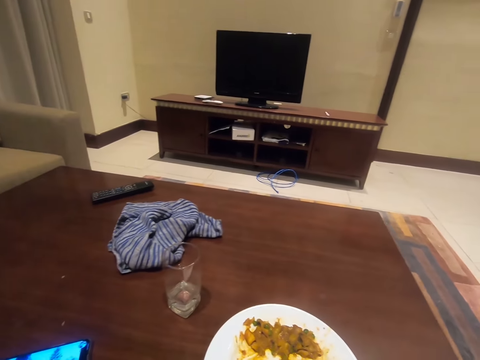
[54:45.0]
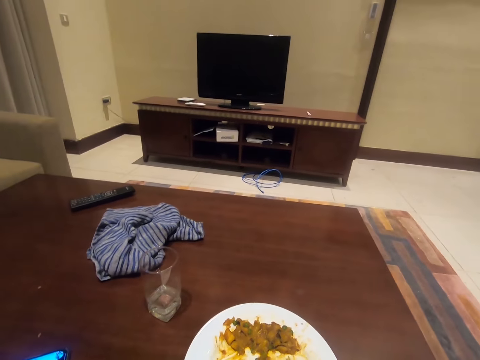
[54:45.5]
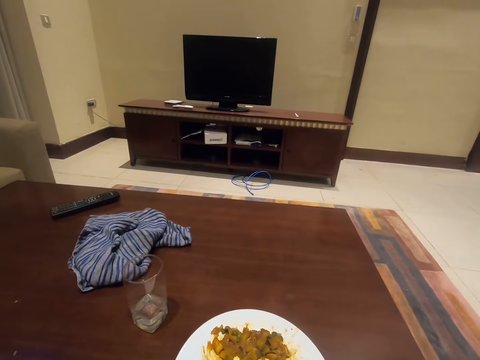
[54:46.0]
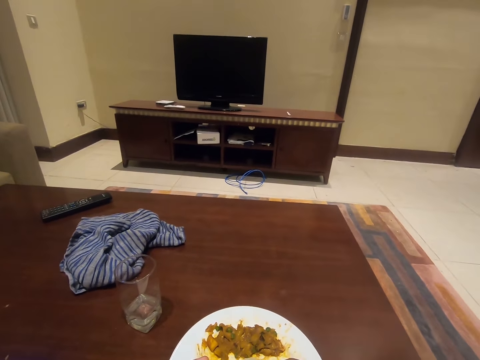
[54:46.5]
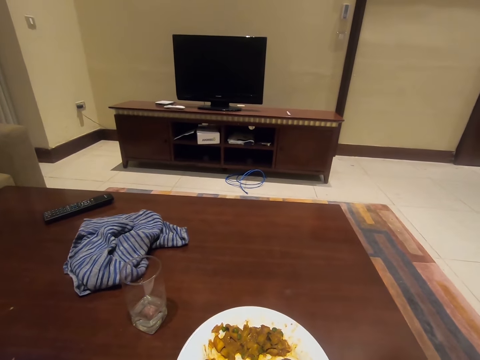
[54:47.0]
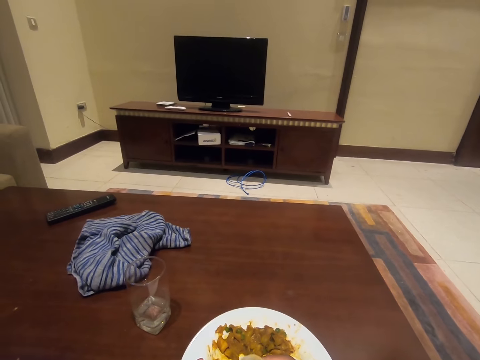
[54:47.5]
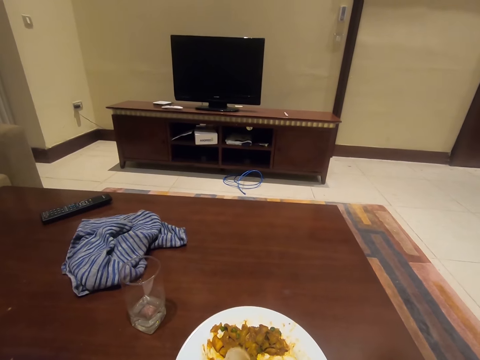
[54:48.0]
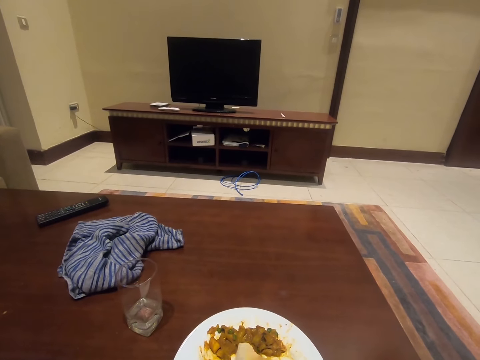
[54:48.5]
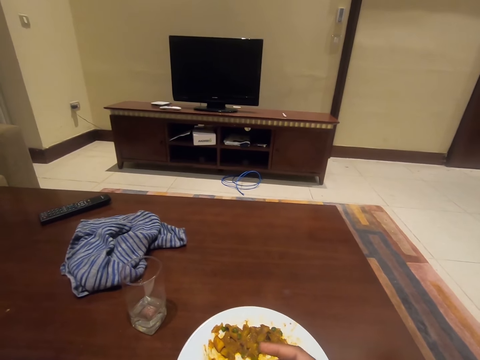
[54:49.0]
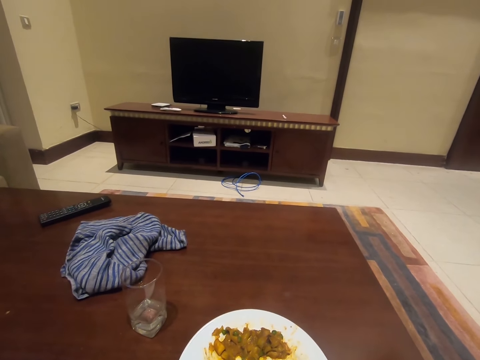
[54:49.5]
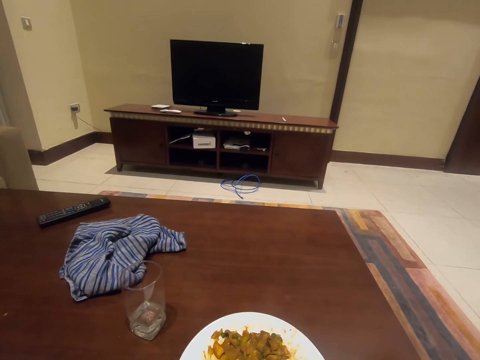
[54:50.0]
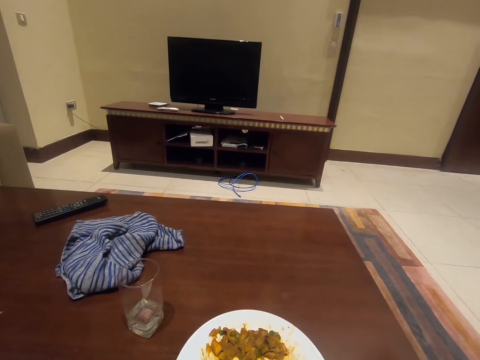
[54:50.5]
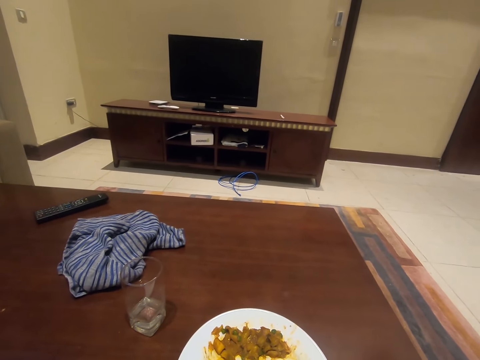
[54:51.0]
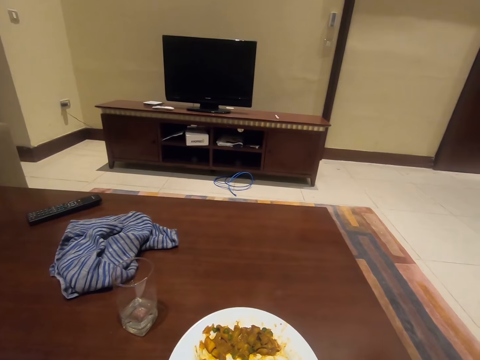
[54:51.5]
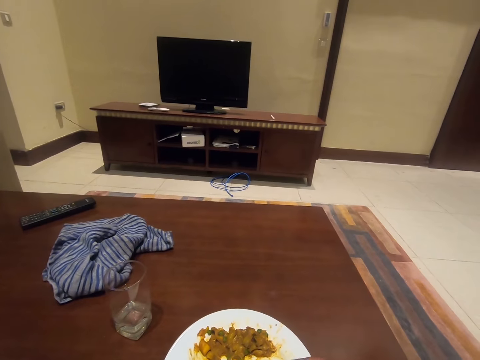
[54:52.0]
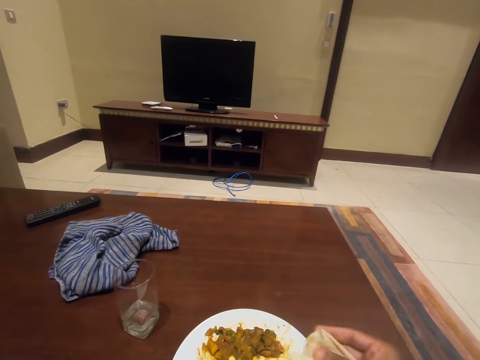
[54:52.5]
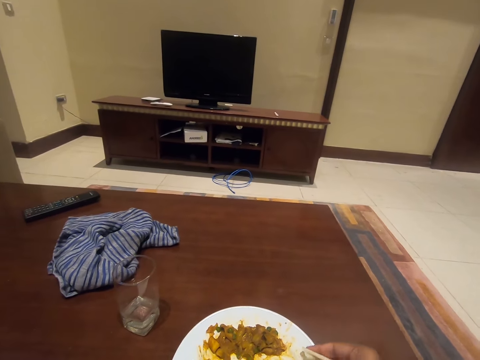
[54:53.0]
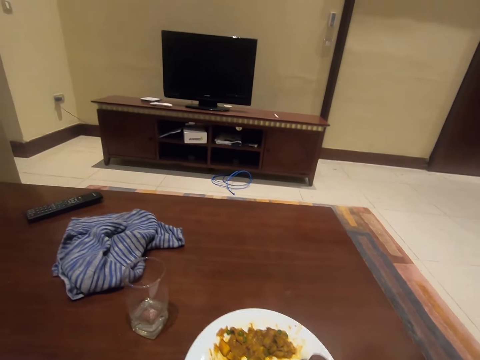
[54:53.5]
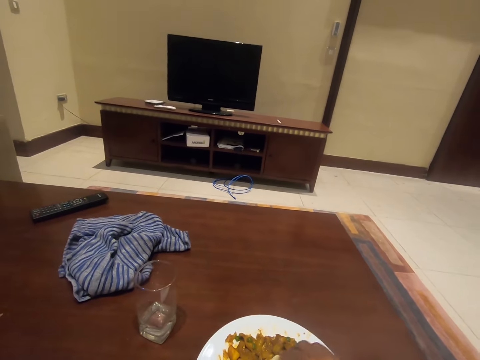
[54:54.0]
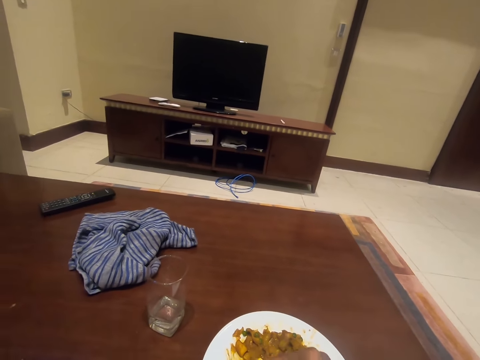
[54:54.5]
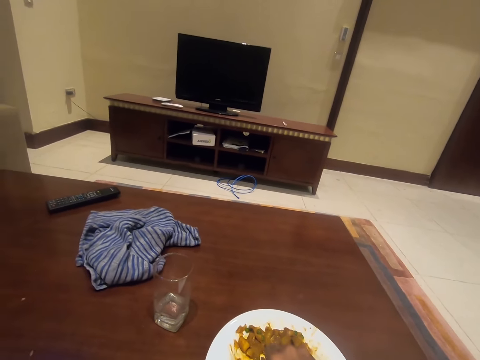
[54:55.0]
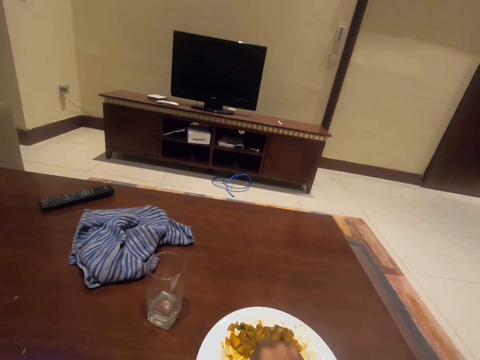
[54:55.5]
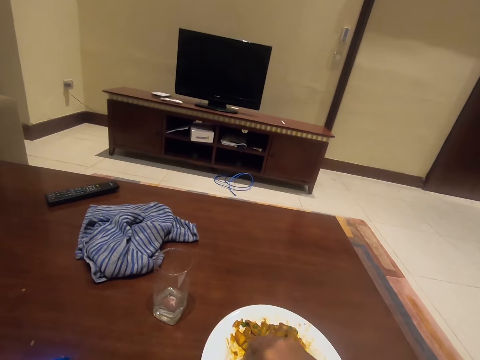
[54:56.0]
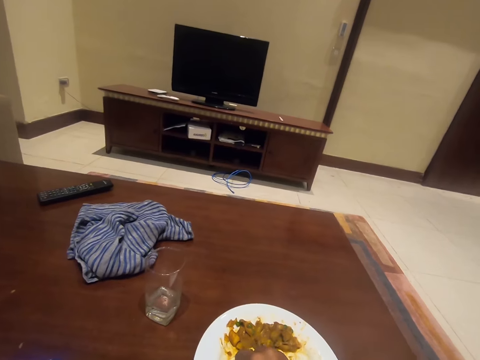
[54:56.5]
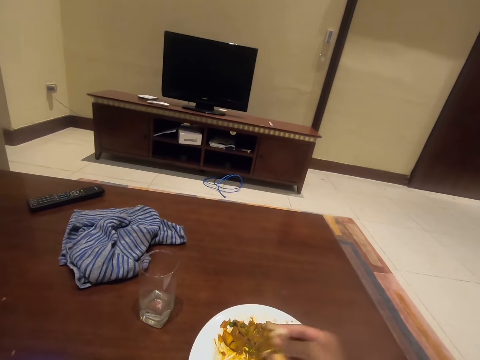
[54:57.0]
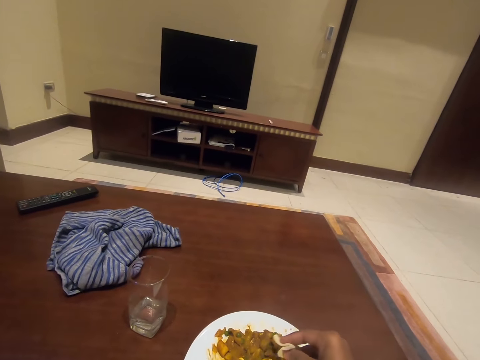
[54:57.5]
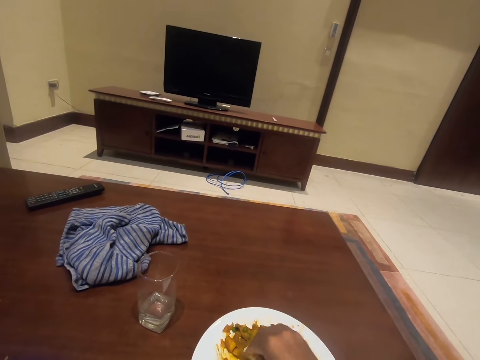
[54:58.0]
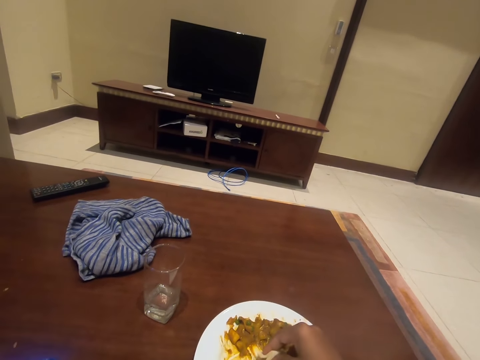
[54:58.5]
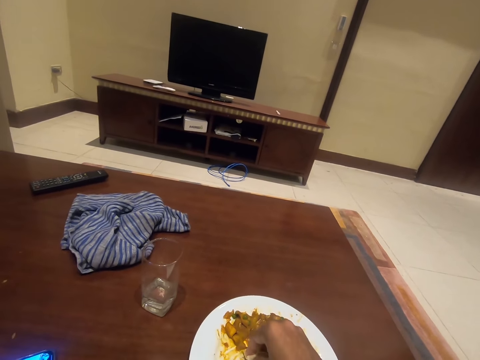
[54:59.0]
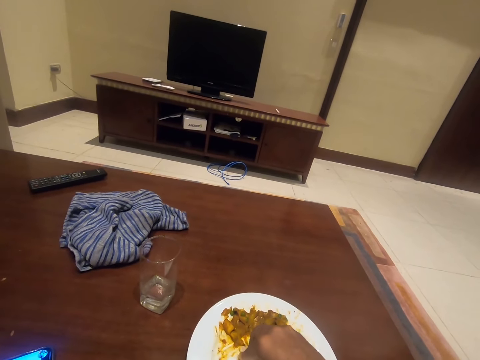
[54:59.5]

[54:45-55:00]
The camera wearer cuts a flat bread. They scoop vegetables with the flat bread in the plate.

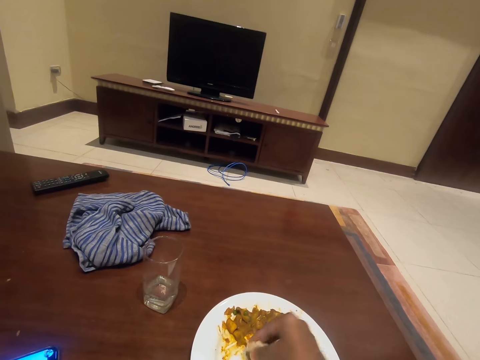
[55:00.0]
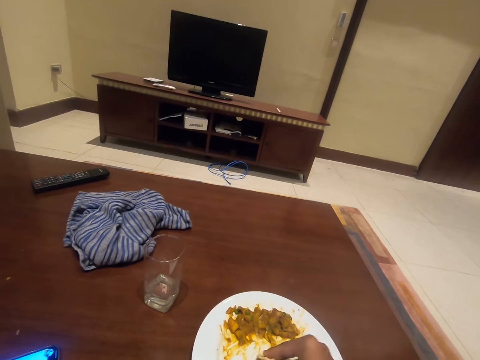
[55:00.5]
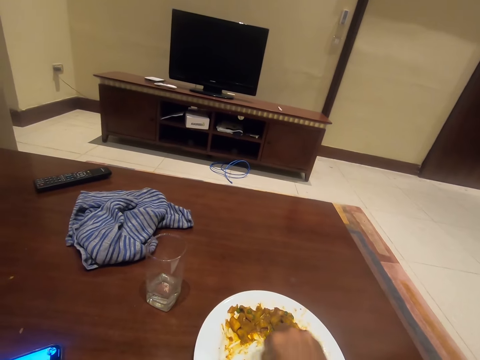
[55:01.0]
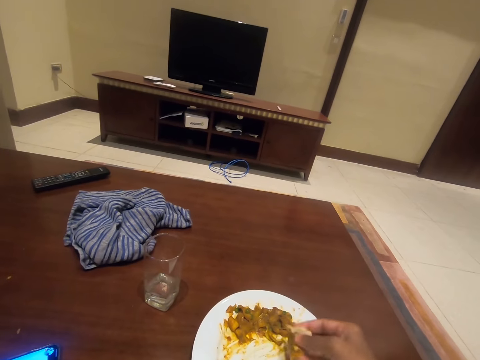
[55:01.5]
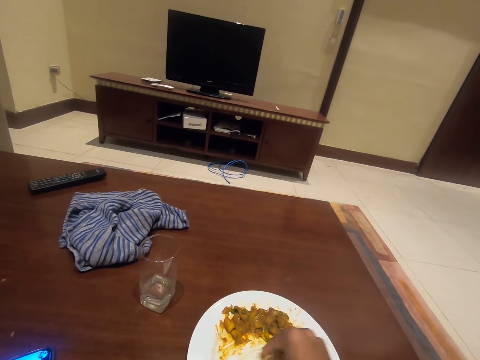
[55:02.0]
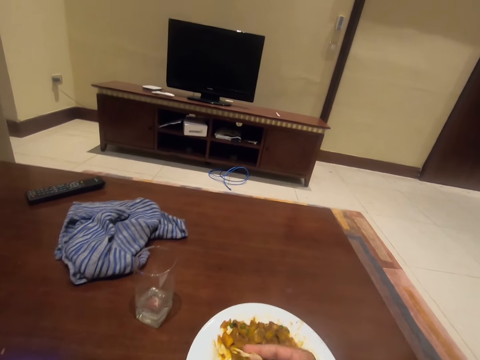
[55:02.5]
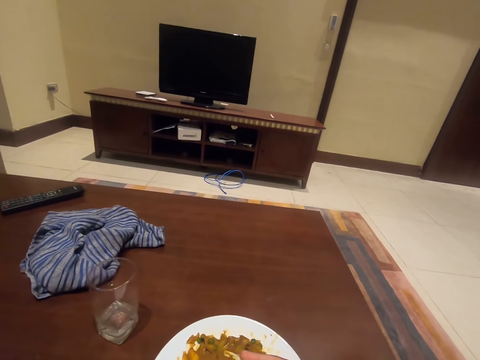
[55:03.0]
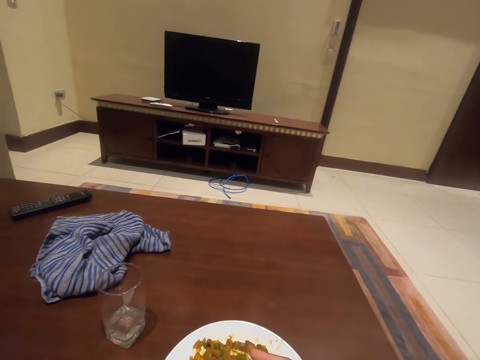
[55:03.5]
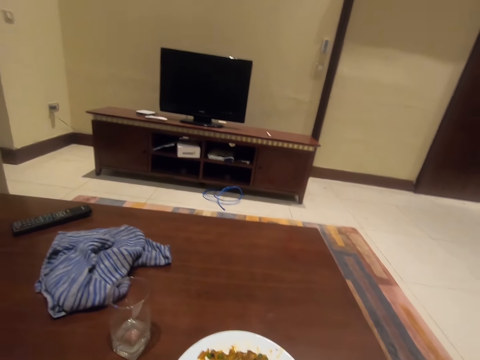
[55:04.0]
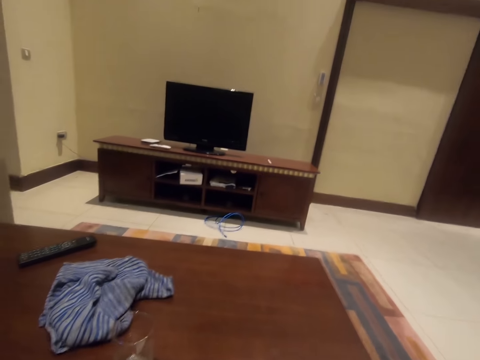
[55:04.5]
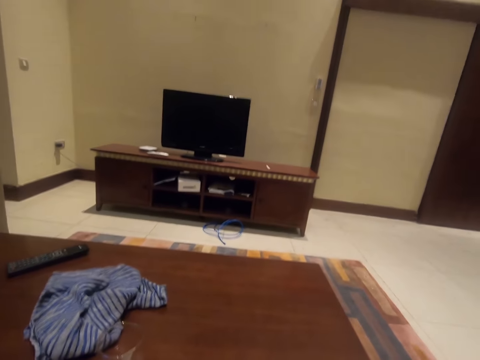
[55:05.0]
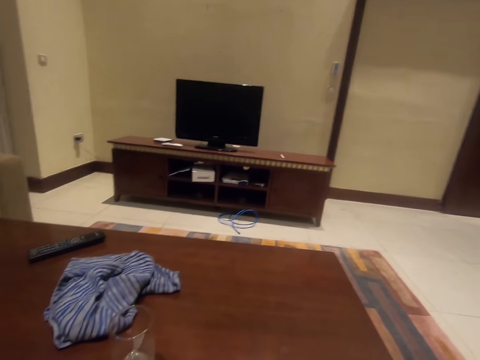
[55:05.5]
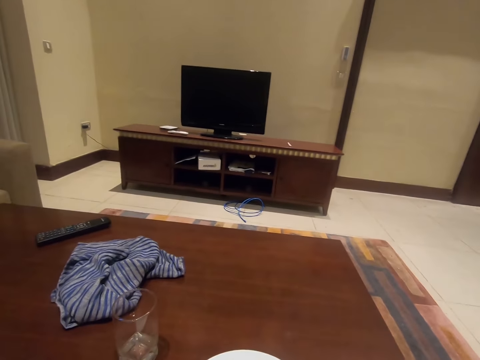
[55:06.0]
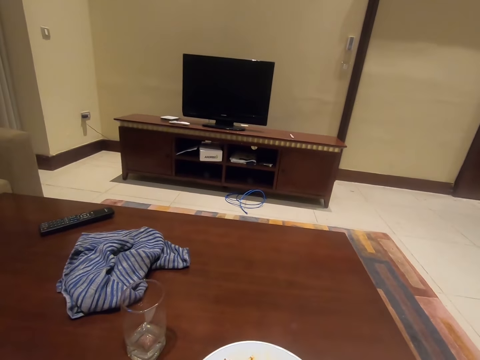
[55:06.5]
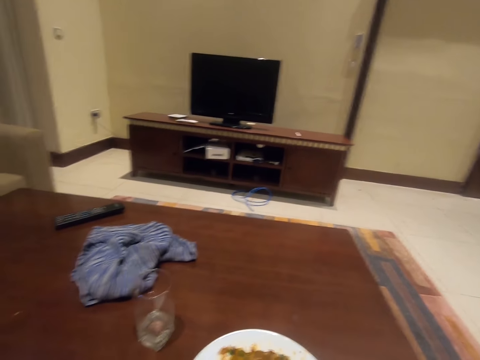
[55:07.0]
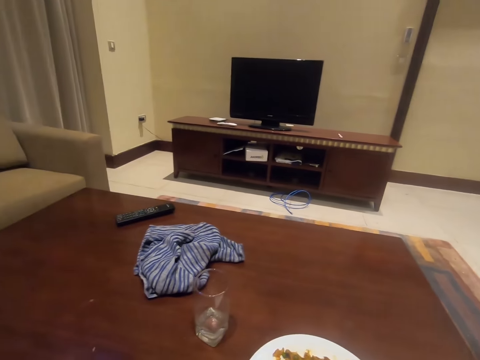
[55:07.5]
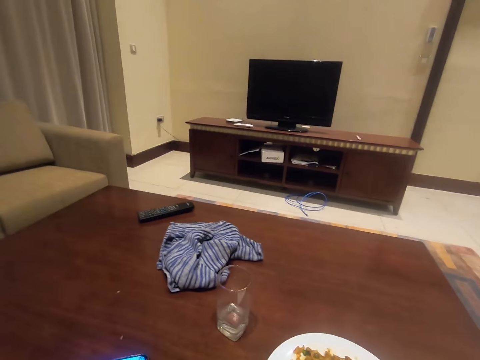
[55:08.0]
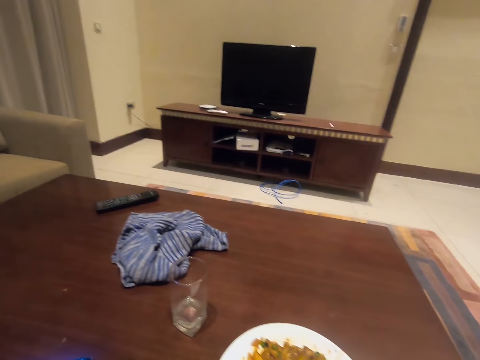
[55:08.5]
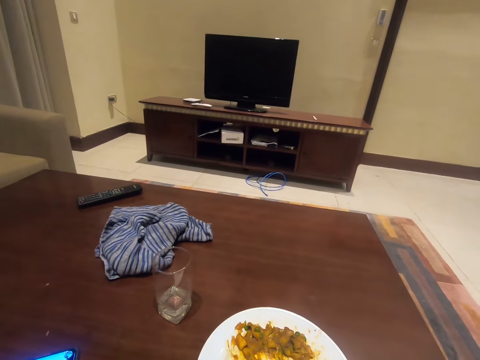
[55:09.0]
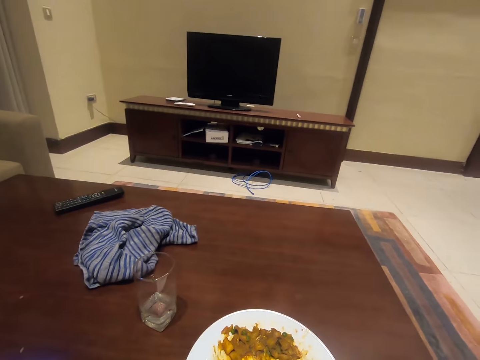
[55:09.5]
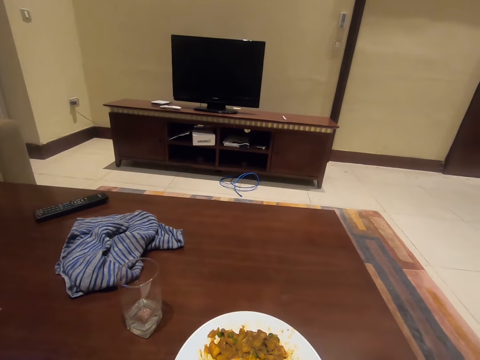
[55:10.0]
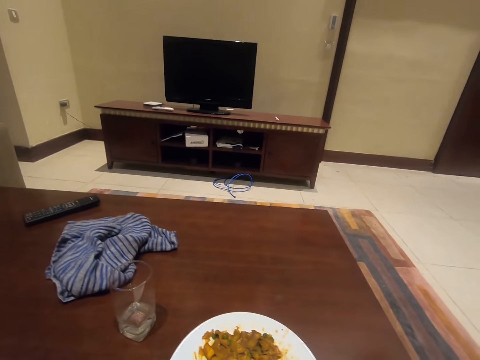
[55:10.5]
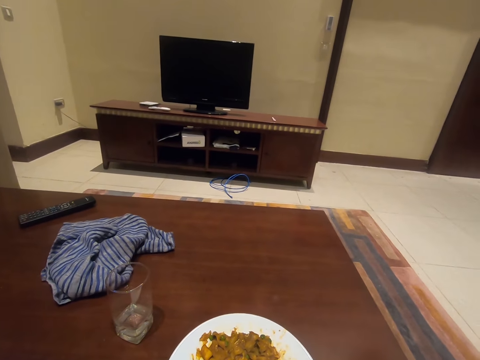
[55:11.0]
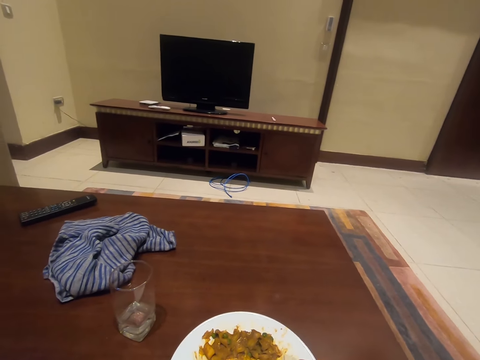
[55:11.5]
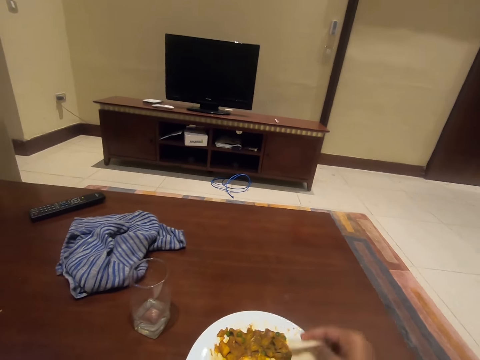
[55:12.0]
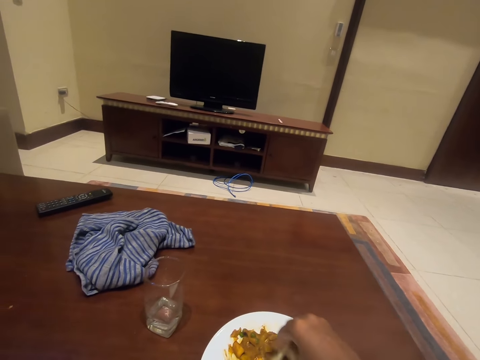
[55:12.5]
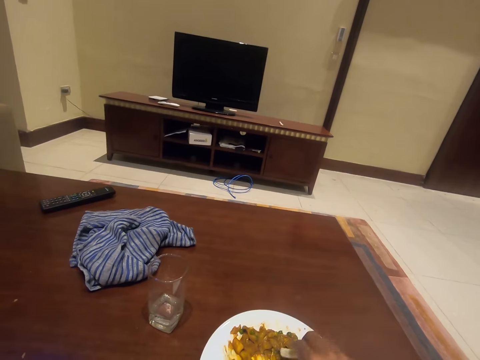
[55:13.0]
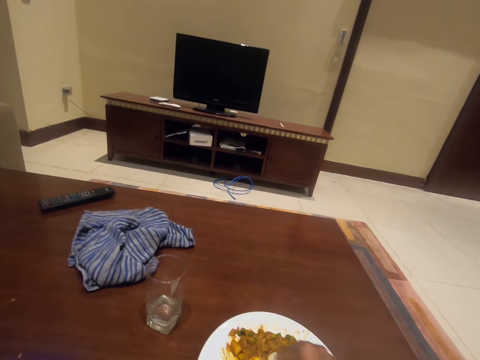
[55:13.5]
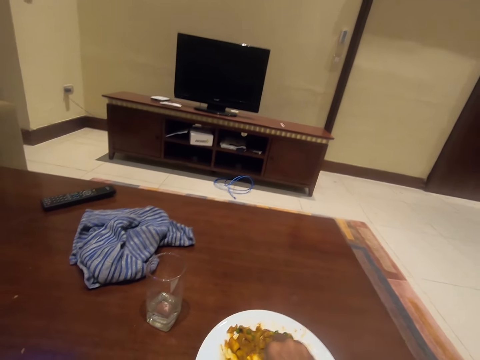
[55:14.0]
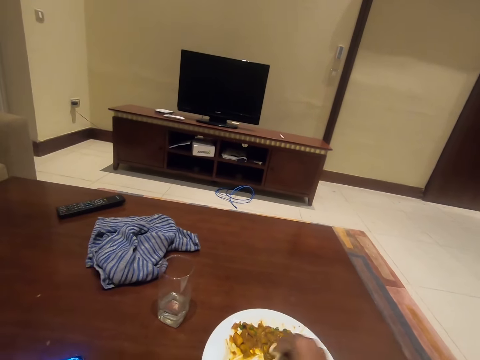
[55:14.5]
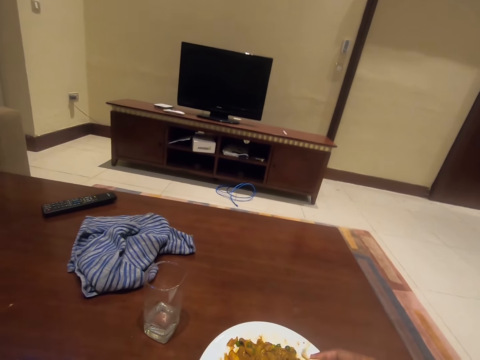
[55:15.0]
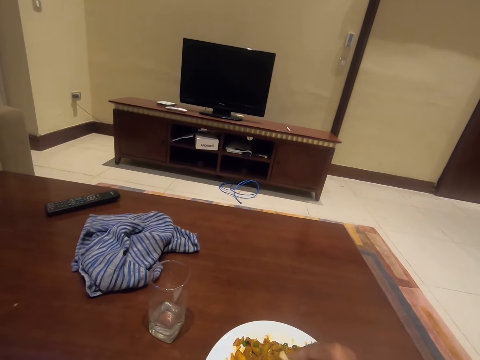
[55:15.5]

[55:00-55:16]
The camera wearer looks around. They scoop vegetables with a flat bread in the plate.
